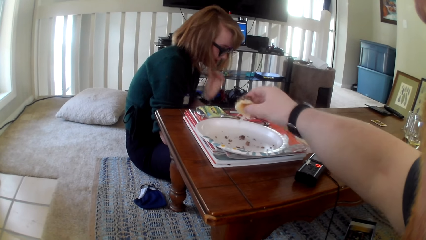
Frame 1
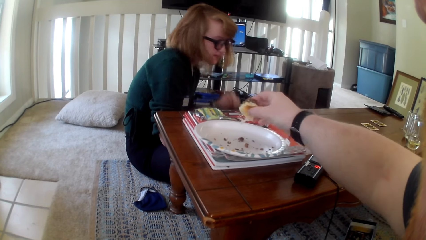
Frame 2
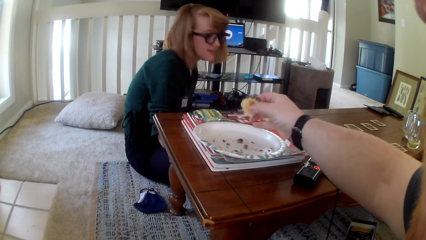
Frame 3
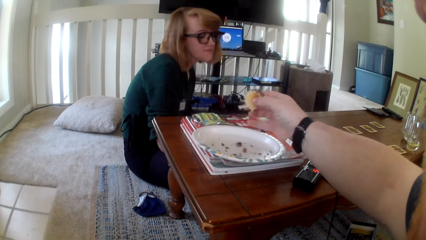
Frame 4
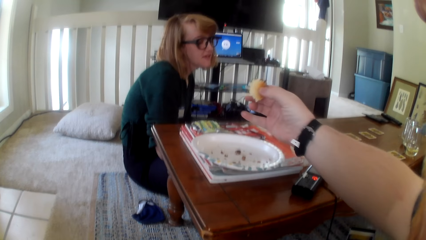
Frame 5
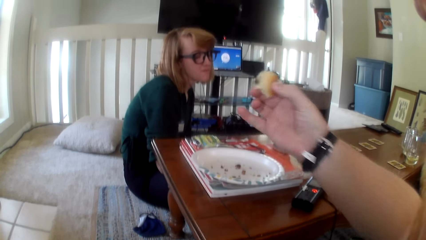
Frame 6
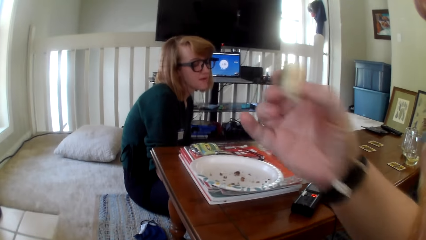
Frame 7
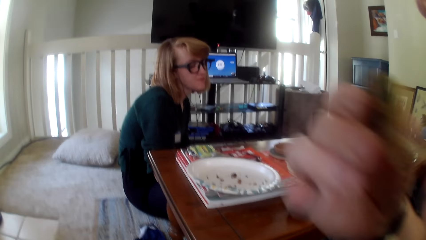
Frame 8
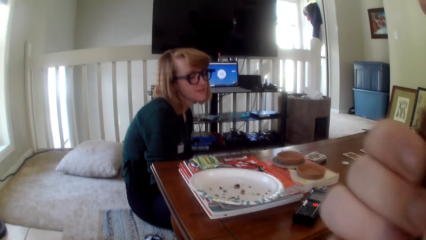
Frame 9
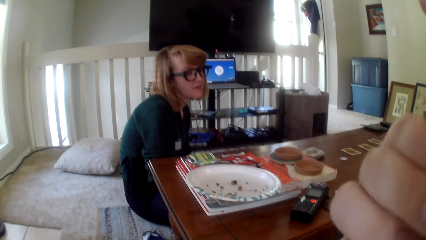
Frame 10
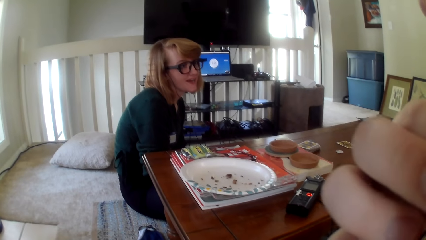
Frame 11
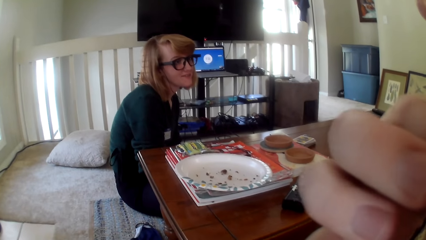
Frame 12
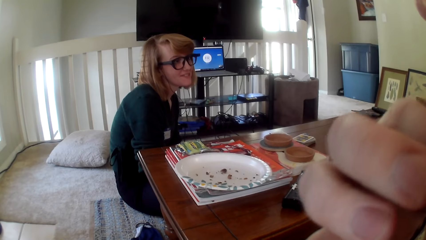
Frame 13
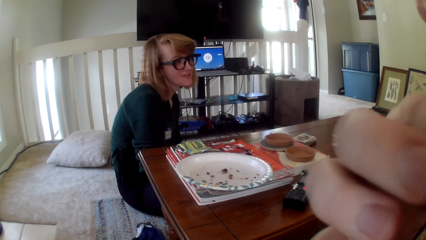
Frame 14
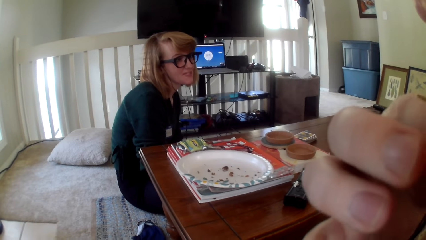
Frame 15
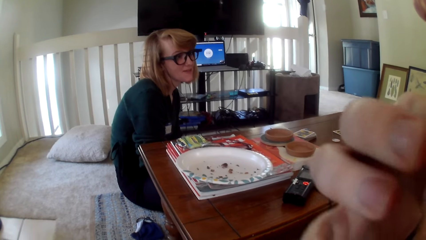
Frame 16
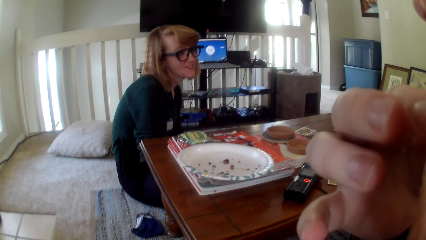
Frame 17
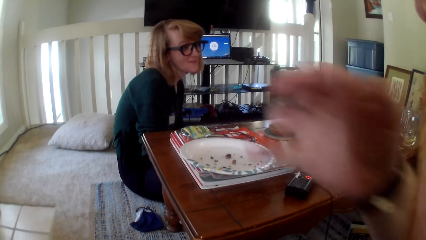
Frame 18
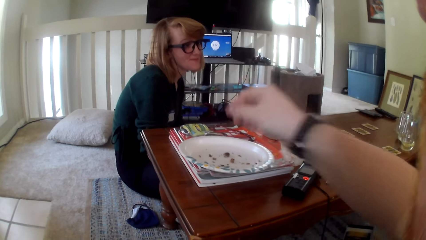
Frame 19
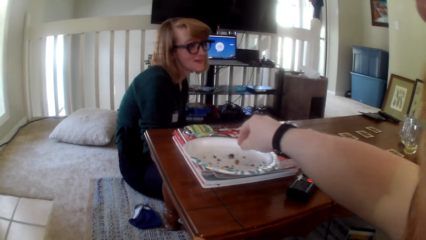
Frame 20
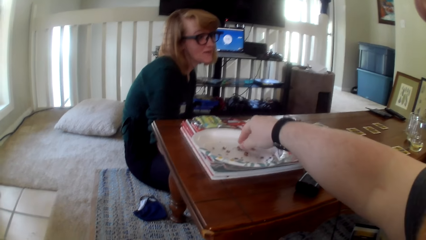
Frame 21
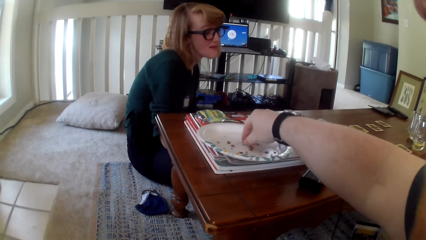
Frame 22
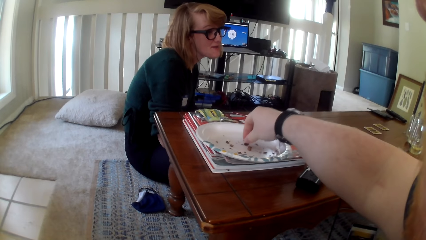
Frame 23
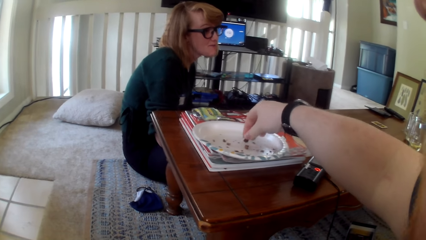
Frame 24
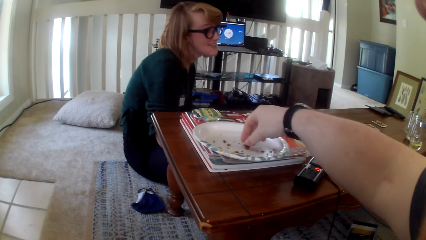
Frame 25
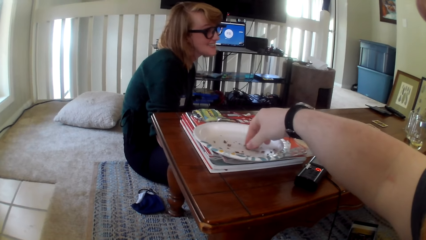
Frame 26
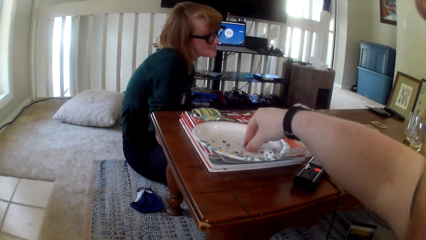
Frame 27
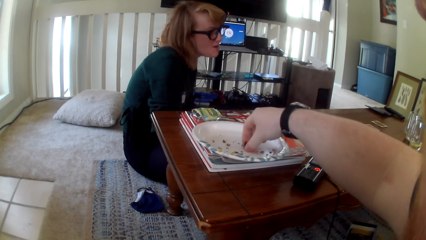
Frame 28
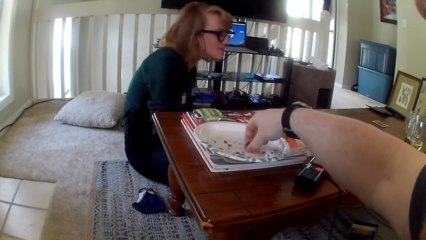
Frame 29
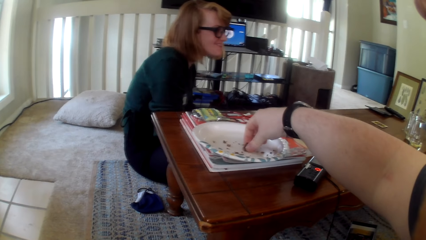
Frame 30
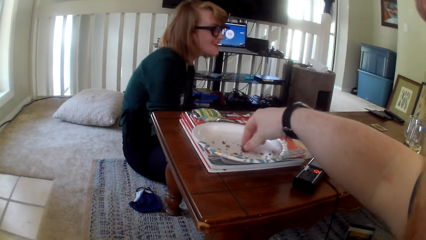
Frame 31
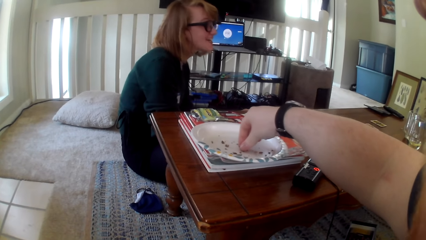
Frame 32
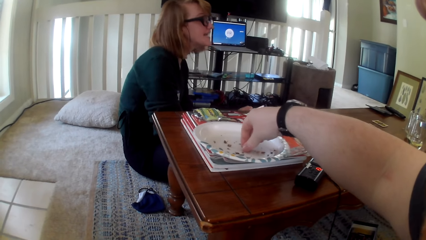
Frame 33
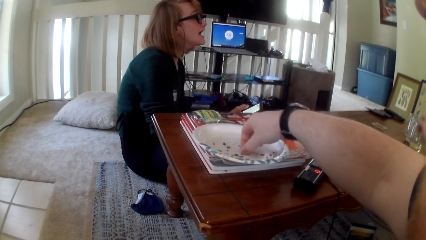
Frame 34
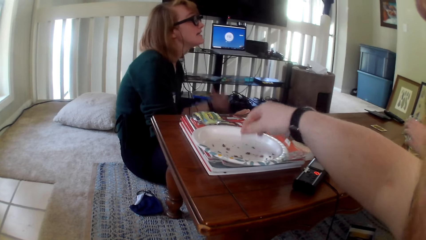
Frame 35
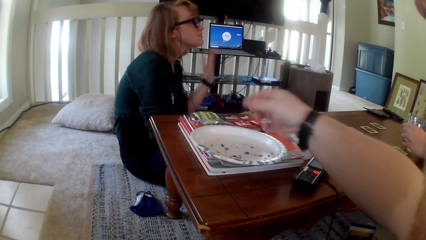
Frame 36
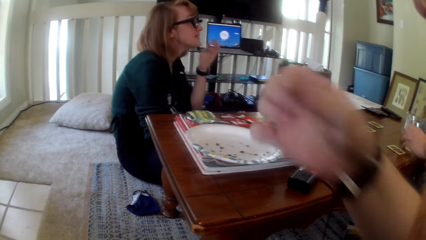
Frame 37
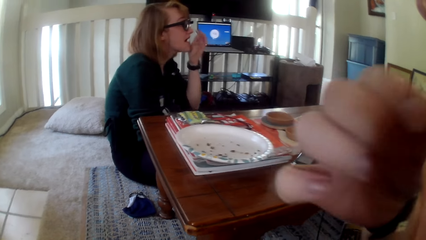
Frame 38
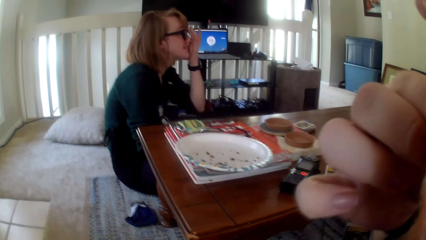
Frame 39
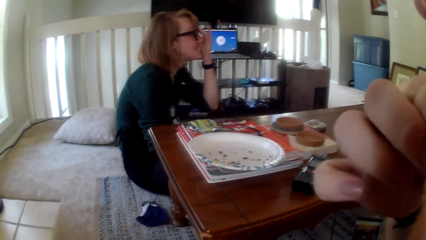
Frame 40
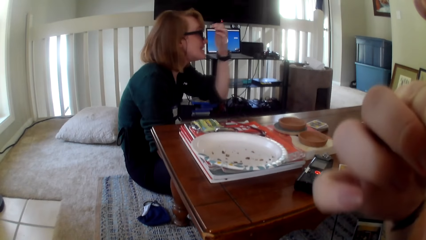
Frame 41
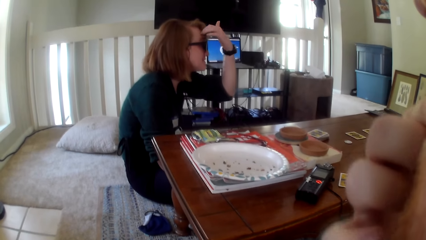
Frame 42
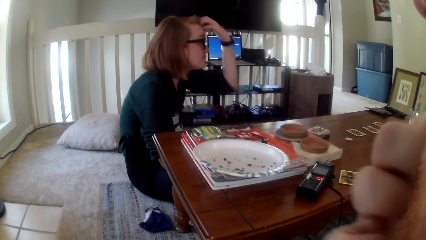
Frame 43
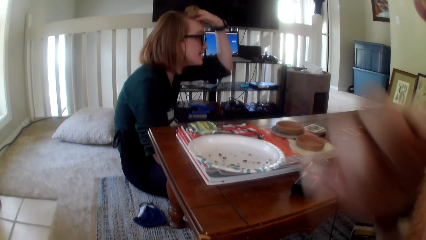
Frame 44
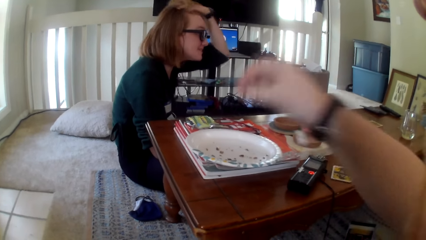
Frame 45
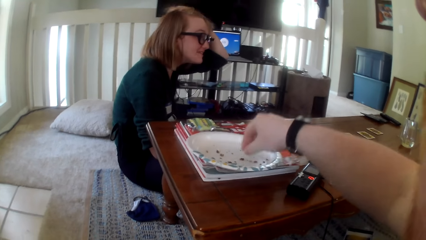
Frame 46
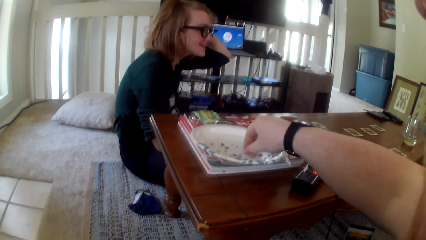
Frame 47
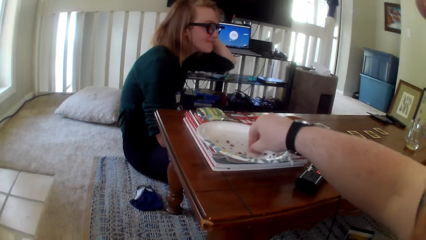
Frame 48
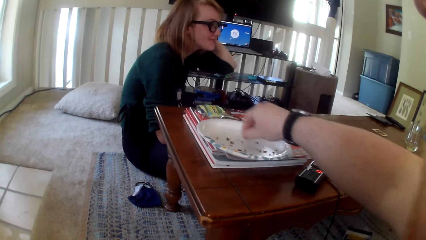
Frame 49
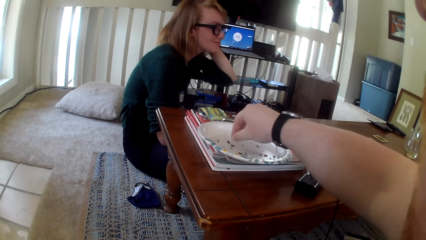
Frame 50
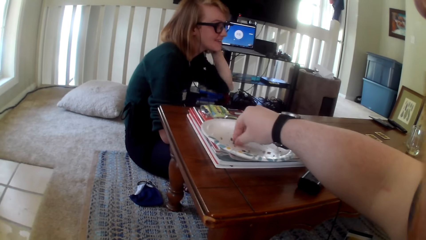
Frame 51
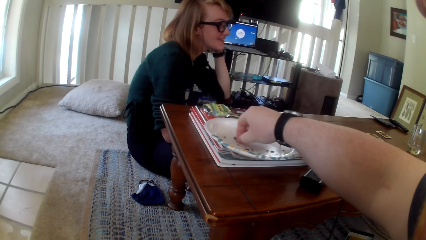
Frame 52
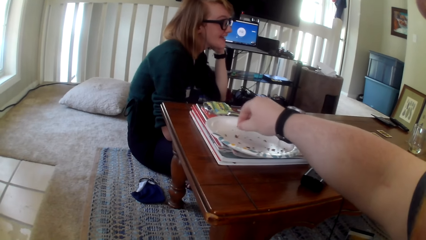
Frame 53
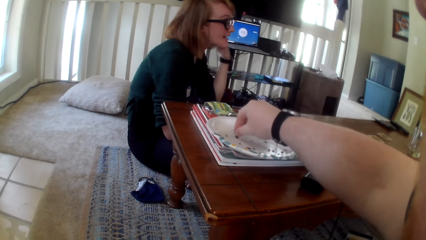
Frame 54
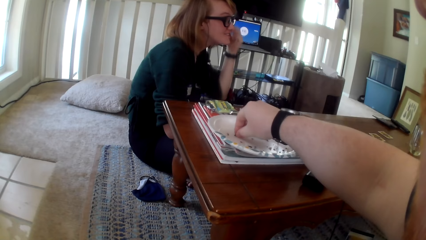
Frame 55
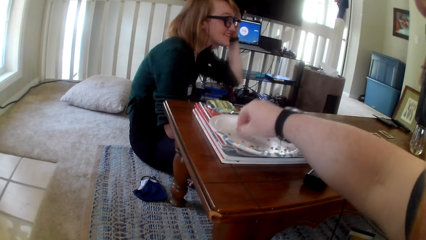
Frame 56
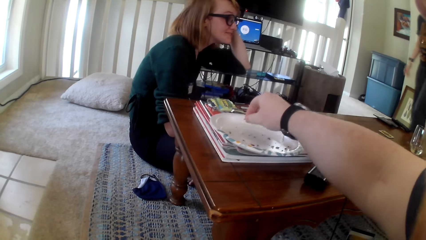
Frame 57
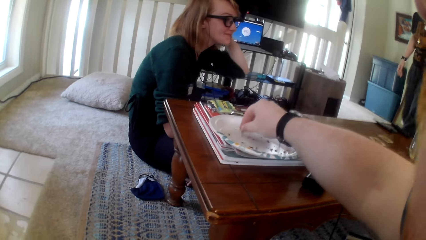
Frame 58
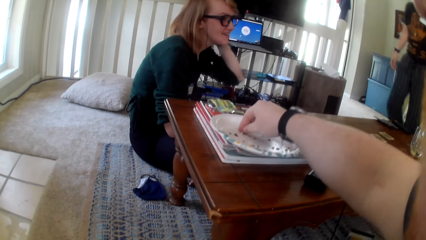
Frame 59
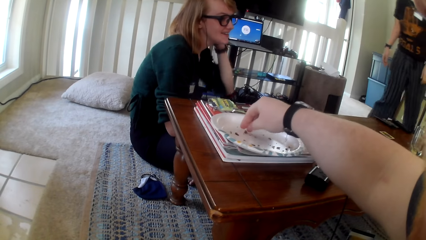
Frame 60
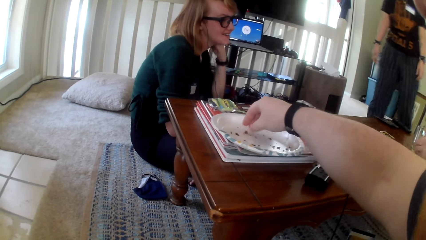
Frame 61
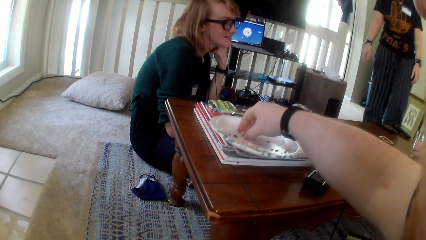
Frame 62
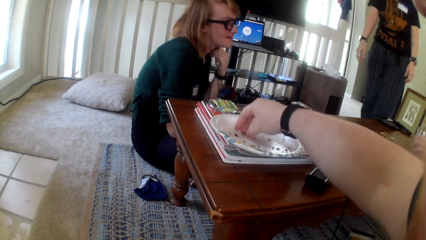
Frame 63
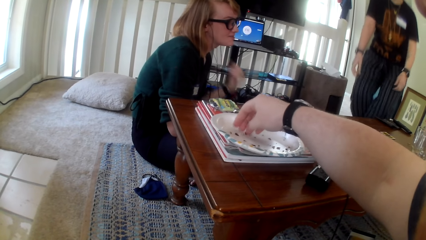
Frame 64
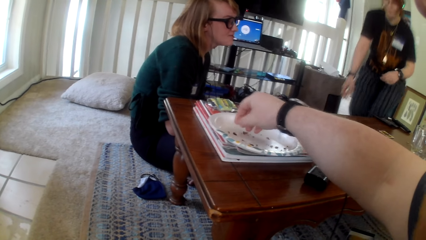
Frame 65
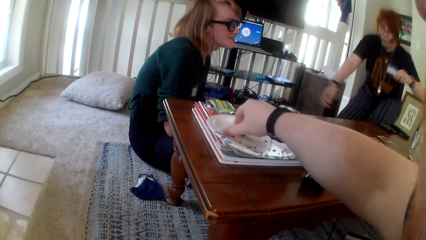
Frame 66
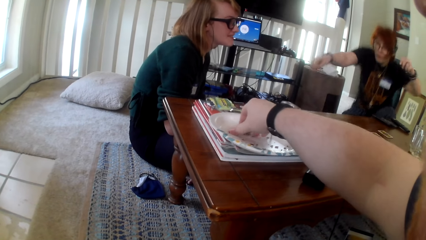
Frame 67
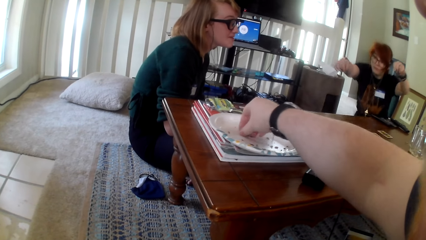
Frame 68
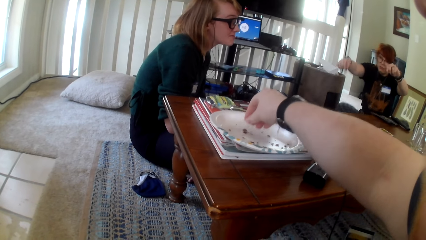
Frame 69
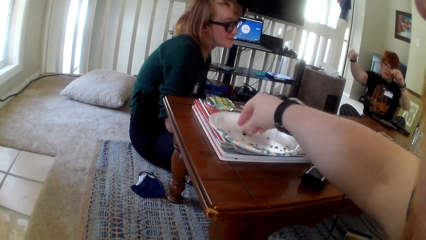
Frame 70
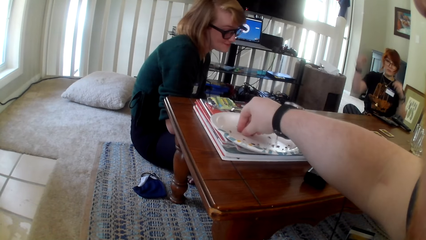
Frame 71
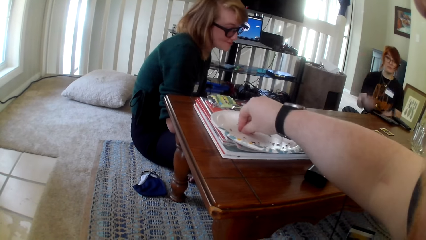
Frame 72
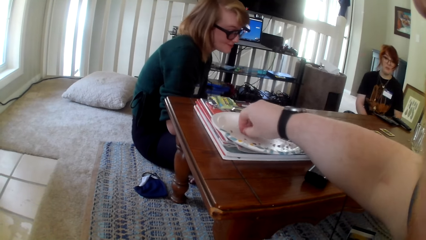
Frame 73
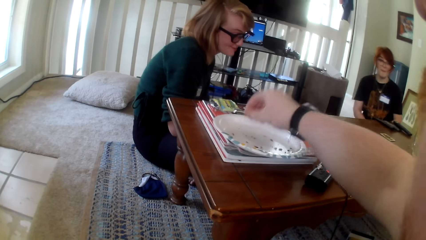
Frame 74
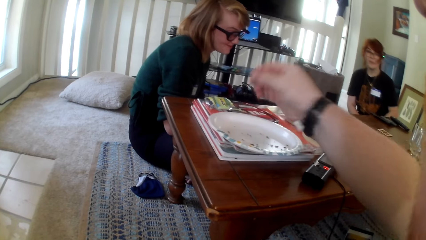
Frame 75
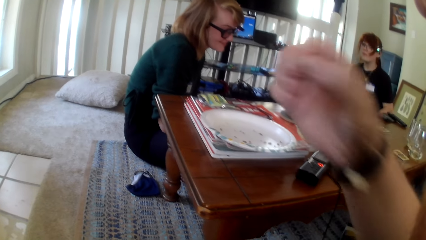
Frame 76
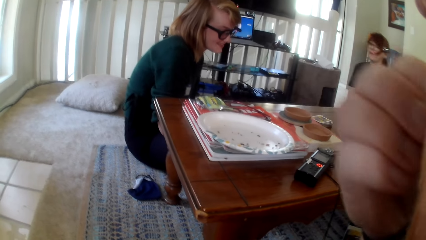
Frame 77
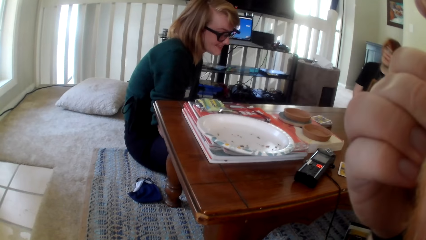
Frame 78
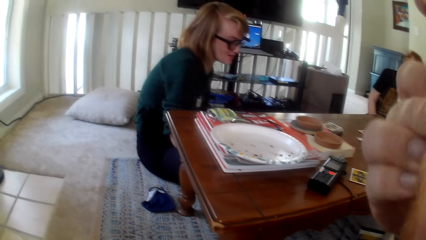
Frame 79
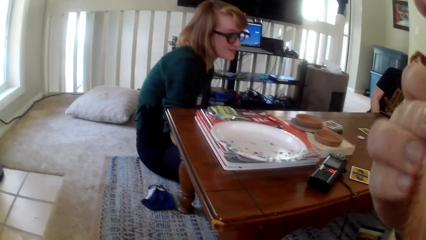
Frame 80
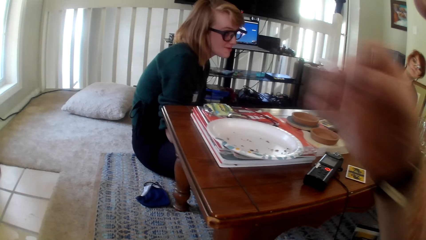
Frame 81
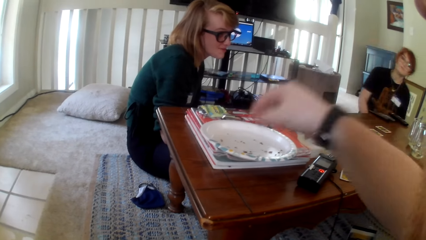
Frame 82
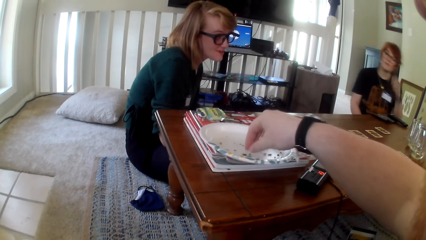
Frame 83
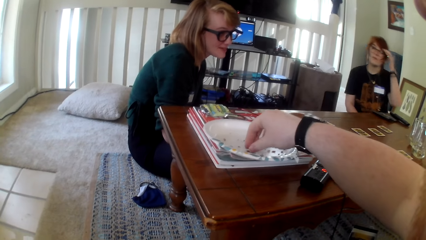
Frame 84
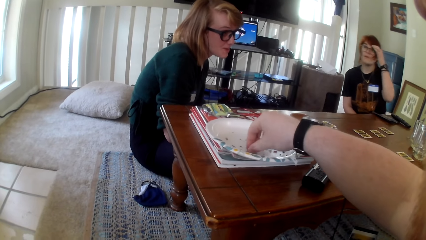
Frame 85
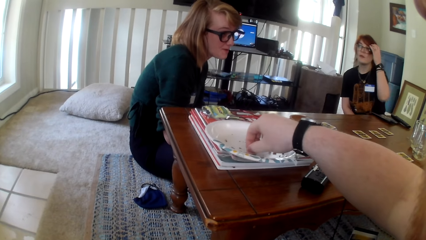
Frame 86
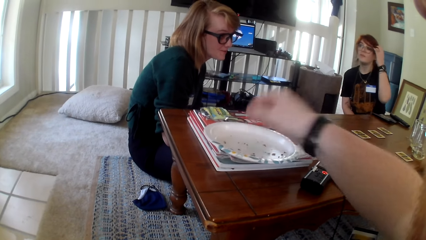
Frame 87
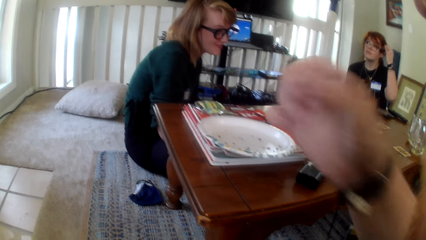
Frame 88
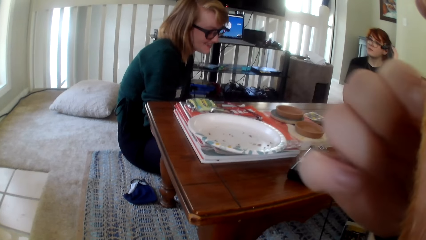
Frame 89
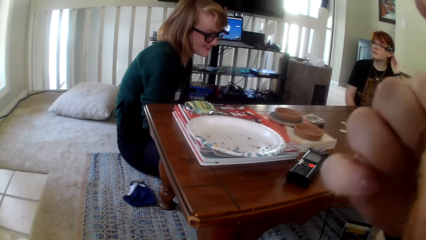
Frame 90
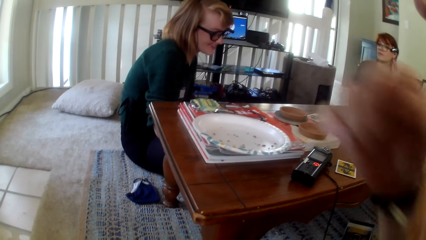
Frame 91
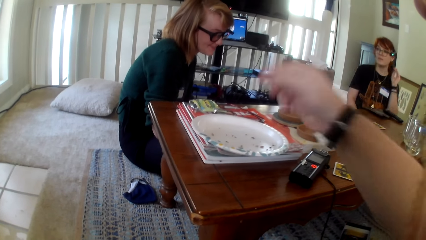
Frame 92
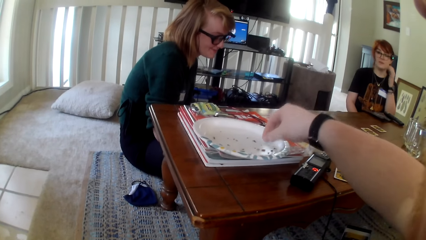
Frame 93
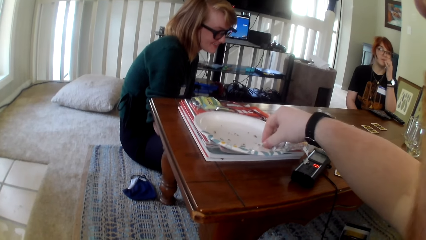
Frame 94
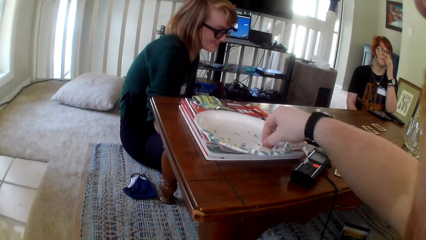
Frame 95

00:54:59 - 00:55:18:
The camera wearer eats snacks. A person adjusts glasses.
